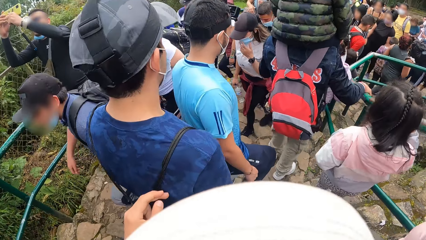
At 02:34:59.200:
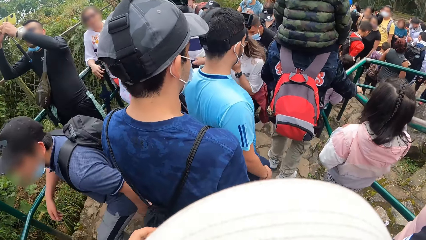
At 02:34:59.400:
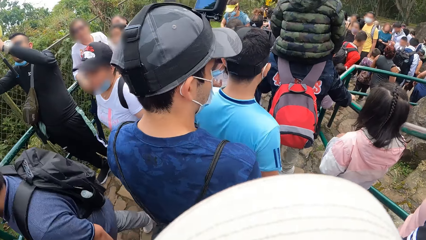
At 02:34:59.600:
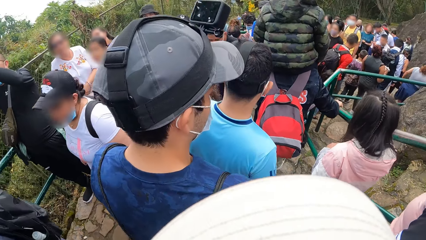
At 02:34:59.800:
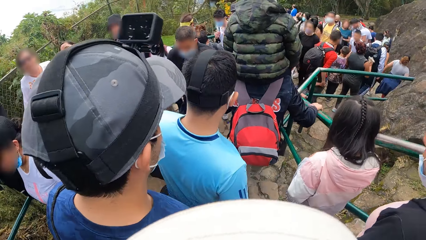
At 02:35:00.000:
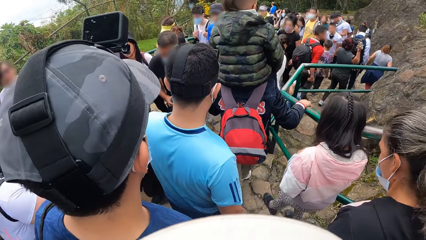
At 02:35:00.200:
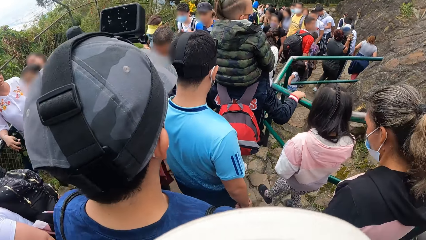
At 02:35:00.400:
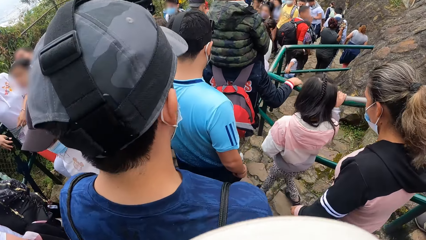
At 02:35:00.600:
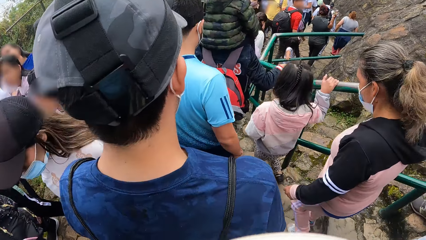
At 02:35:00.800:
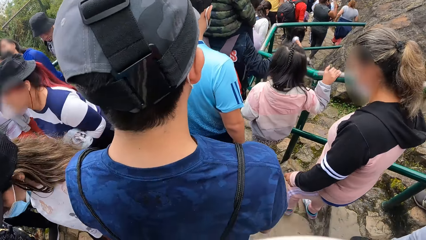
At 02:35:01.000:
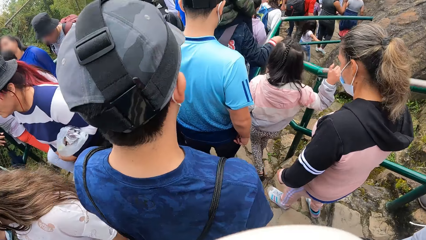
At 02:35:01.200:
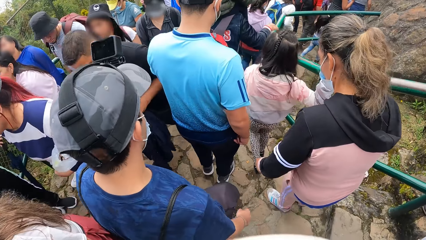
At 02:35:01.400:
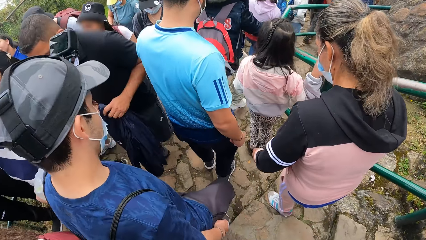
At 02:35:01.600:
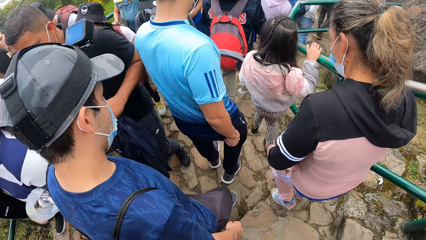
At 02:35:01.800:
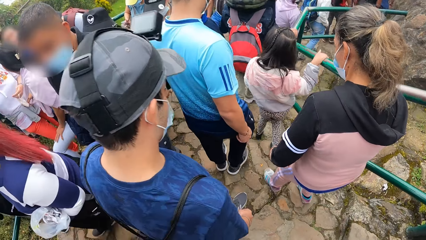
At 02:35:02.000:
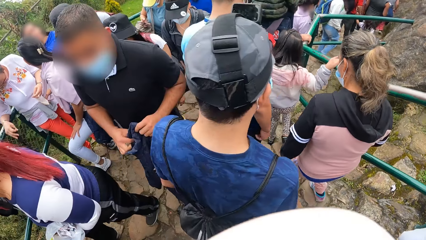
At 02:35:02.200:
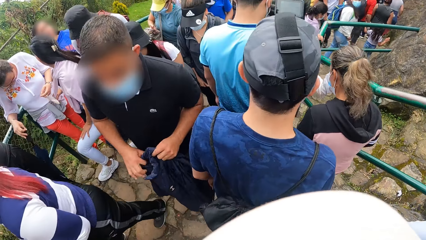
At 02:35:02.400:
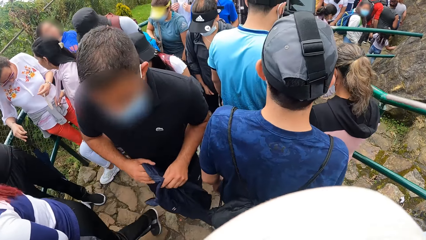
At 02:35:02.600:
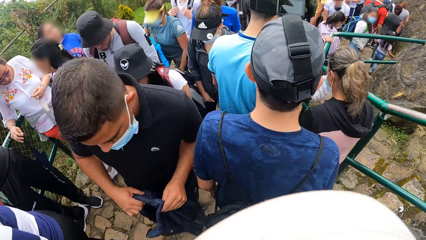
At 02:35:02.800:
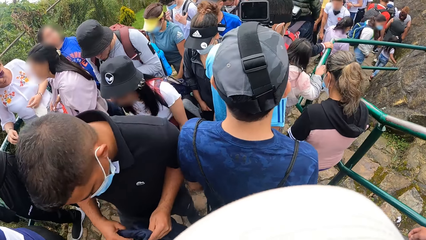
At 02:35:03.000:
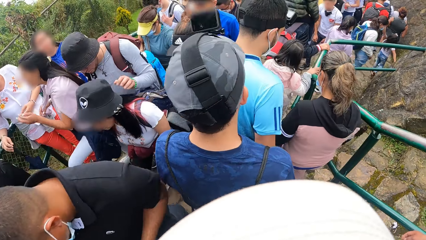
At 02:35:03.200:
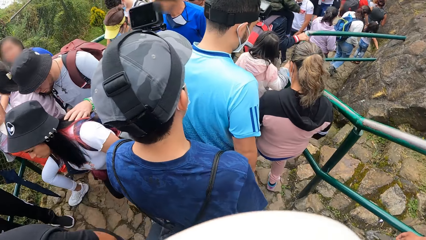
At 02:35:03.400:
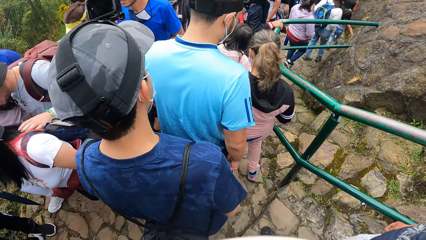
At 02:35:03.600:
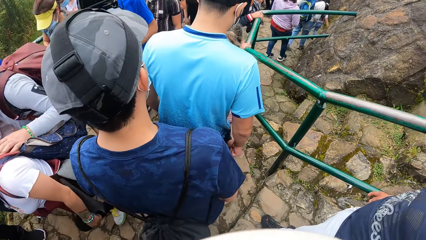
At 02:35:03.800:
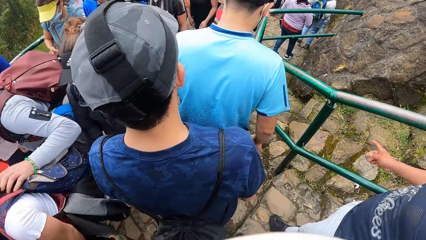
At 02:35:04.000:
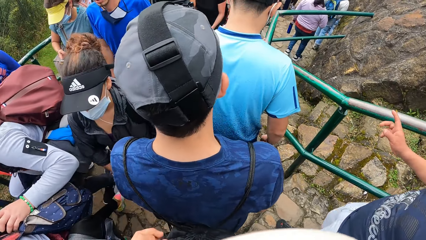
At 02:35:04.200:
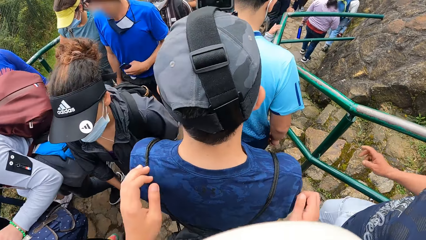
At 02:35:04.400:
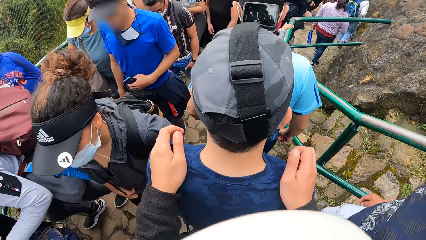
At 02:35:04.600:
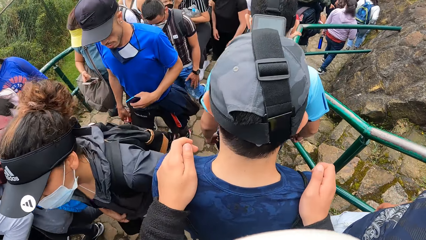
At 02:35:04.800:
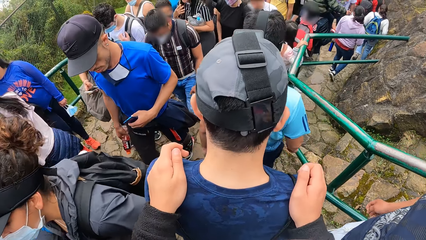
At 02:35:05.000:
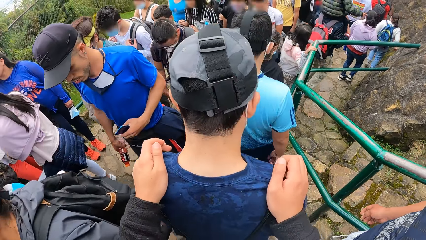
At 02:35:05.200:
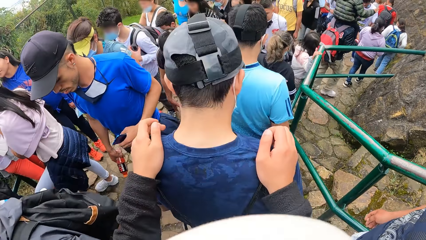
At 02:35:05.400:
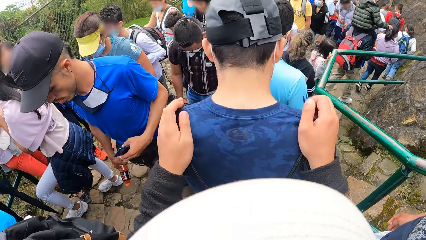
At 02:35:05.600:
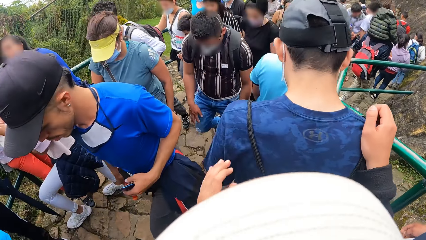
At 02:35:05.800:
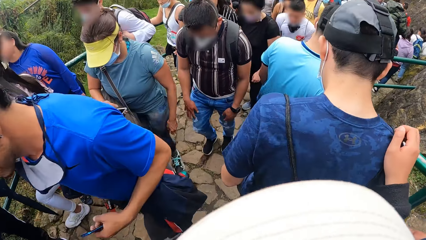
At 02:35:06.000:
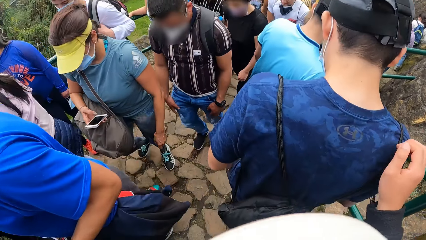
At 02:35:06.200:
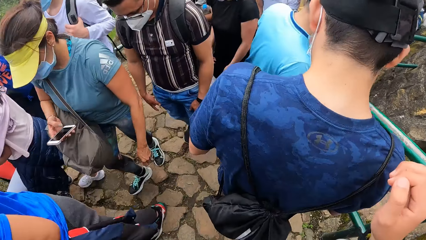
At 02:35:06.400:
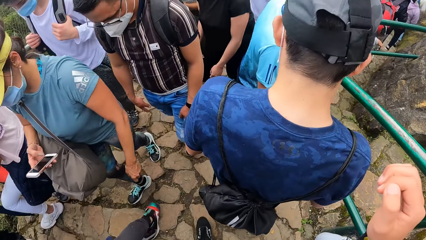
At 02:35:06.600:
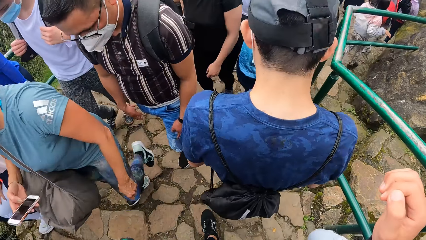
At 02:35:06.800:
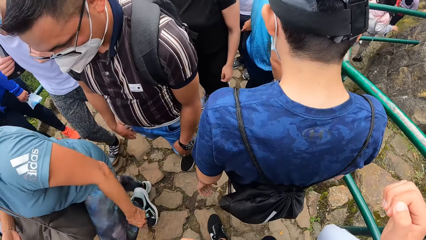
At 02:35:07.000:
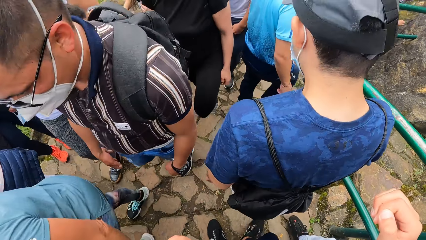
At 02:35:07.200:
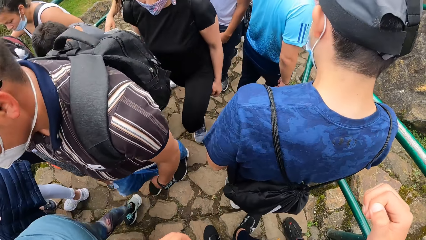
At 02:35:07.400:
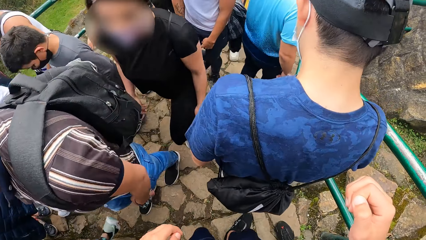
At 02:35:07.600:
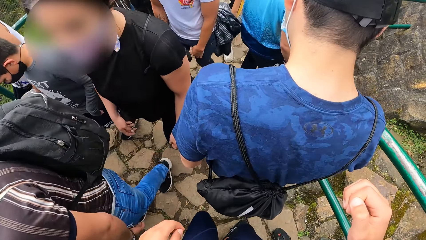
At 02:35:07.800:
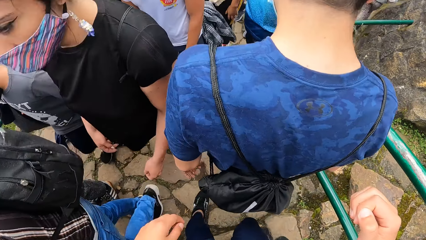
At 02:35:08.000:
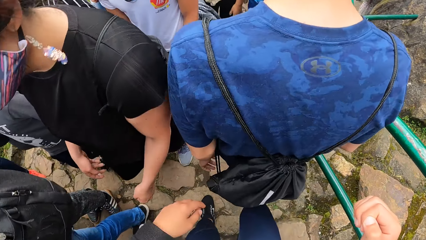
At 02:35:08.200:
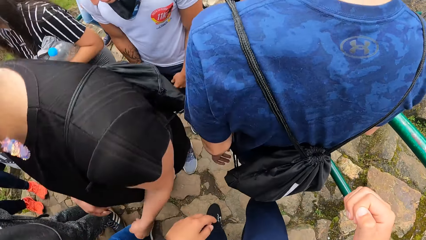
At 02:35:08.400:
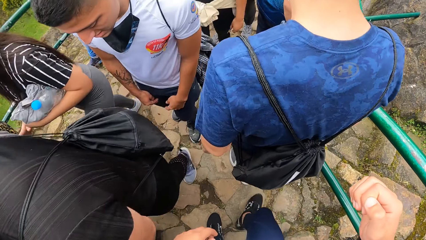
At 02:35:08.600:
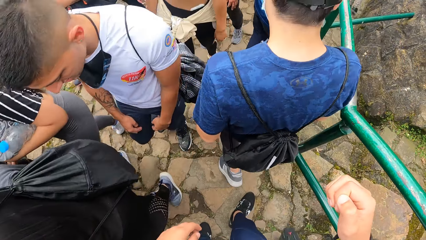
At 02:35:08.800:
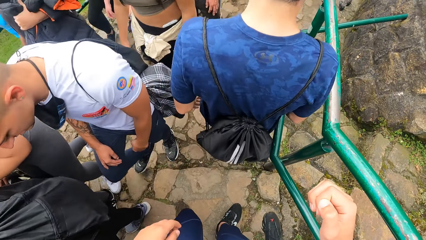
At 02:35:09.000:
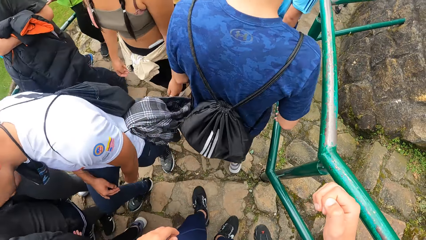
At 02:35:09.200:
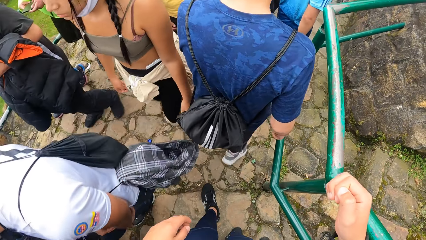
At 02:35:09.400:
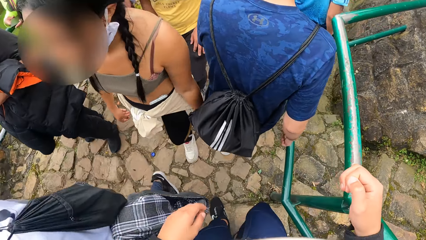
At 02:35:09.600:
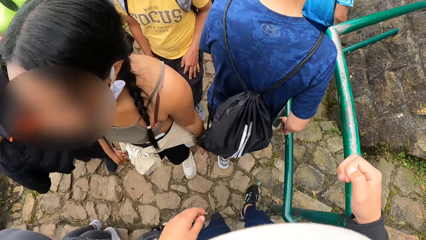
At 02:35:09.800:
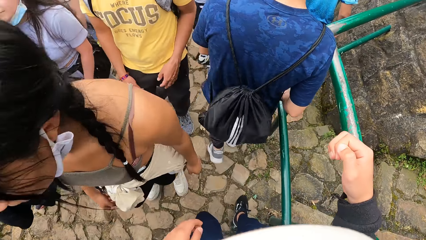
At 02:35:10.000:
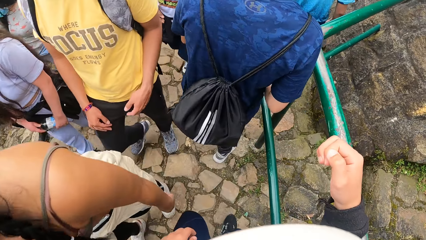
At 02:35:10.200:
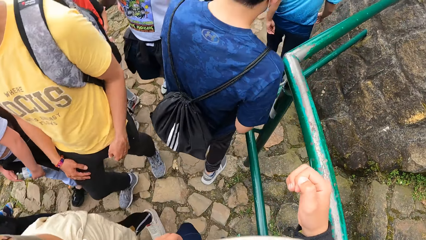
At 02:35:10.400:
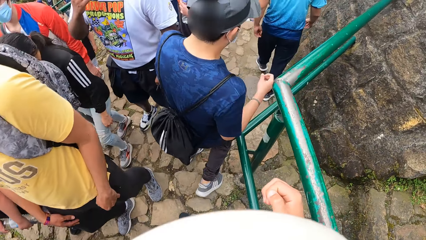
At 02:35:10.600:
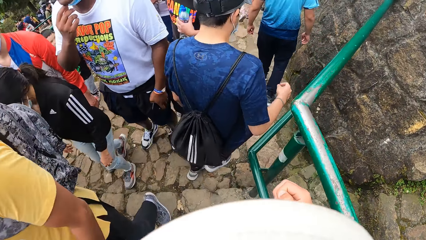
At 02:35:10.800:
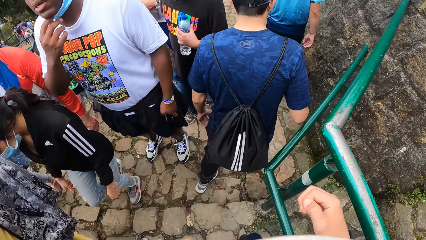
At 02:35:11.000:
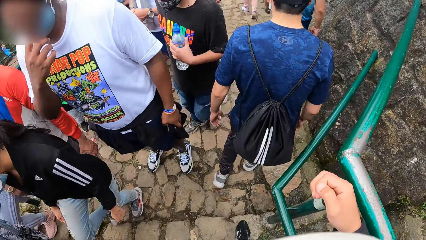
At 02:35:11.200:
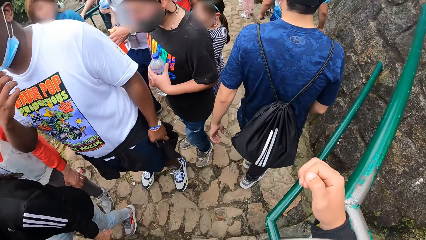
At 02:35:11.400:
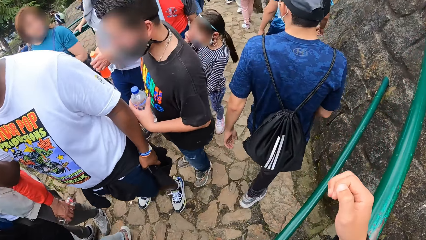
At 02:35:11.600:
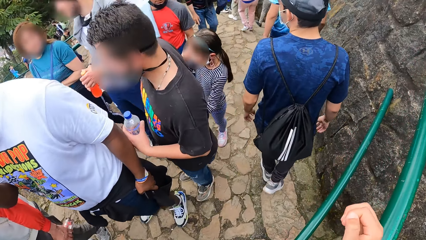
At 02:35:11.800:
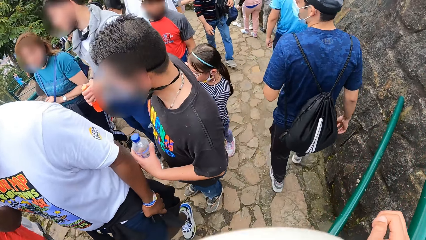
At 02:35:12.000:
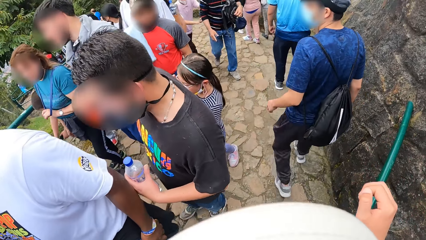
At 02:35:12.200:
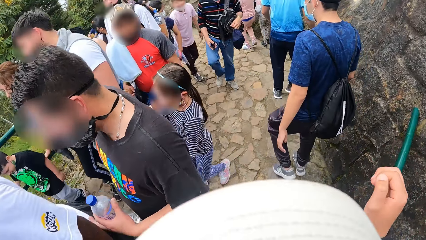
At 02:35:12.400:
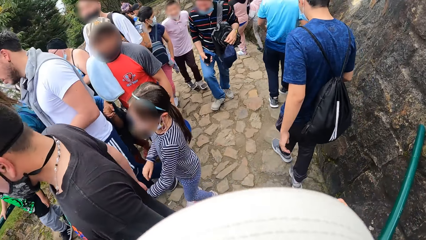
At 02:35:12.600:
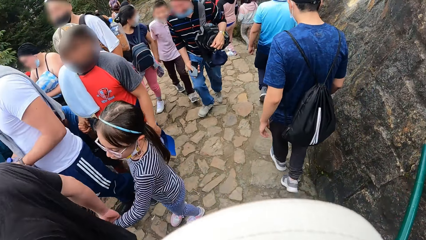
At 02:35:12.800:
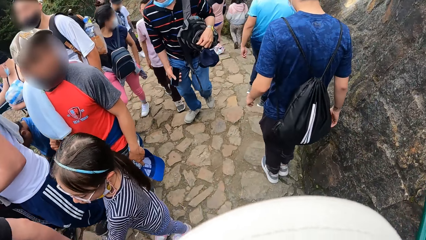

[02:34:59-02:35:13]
The camera wearer raises the left hand. He walks down the stairs. He touches the man's shoulders with both hands. He removes his hands from the man's shoulders. He walks down the stairs.
